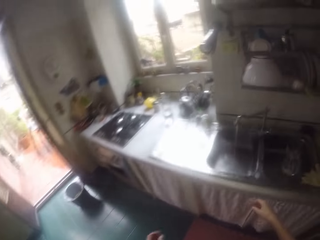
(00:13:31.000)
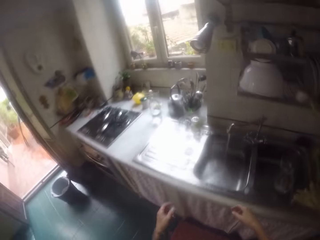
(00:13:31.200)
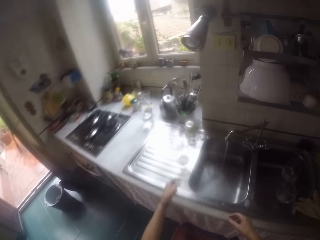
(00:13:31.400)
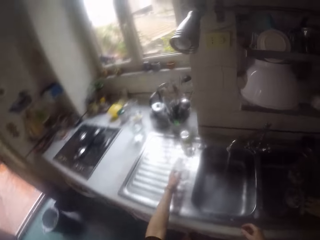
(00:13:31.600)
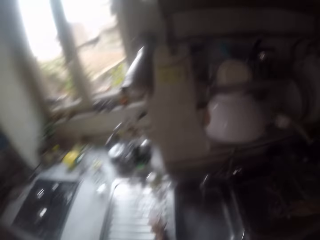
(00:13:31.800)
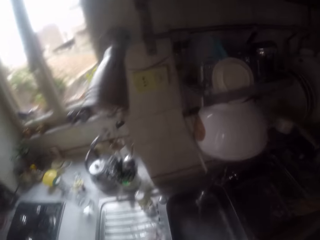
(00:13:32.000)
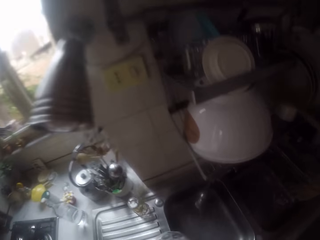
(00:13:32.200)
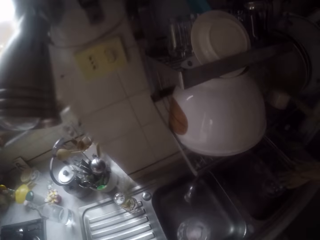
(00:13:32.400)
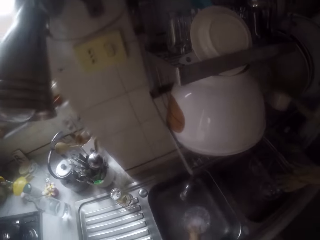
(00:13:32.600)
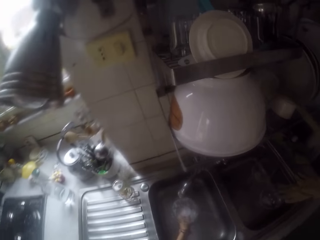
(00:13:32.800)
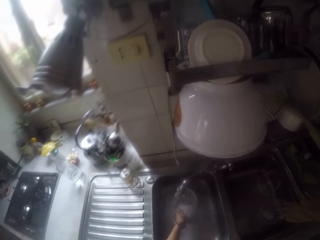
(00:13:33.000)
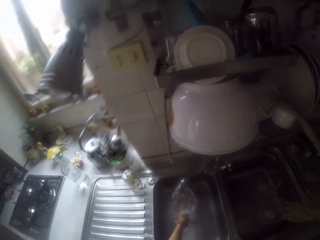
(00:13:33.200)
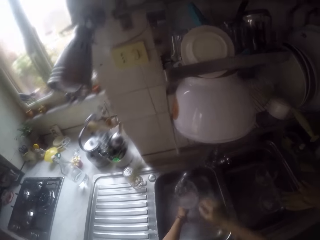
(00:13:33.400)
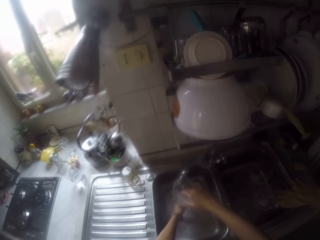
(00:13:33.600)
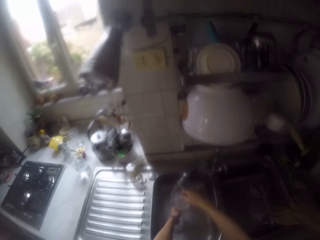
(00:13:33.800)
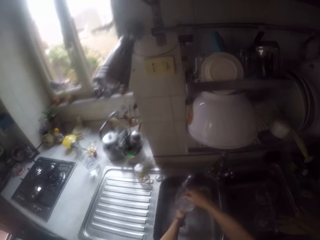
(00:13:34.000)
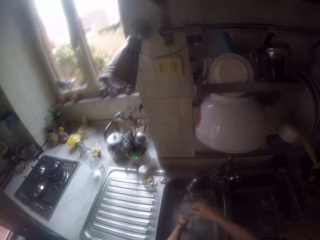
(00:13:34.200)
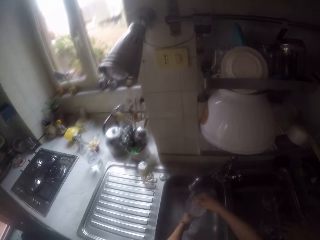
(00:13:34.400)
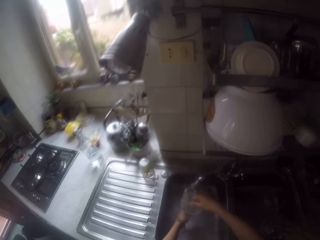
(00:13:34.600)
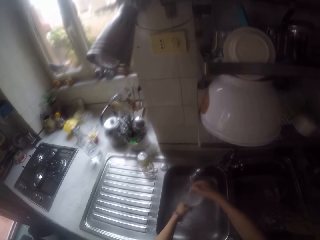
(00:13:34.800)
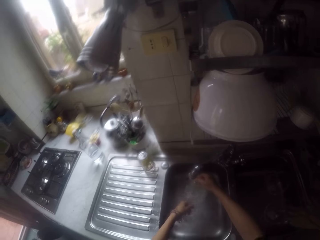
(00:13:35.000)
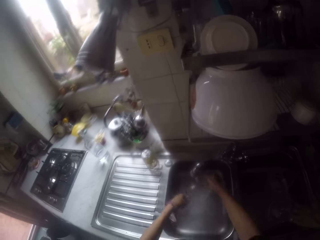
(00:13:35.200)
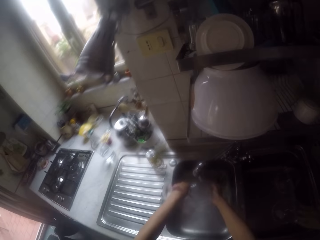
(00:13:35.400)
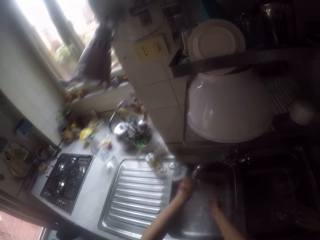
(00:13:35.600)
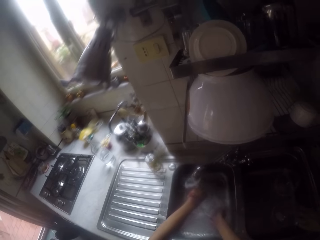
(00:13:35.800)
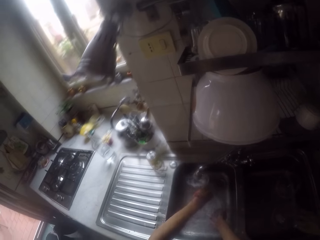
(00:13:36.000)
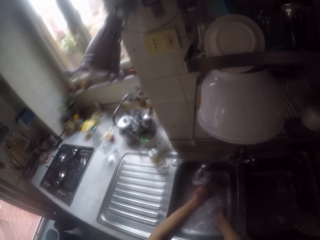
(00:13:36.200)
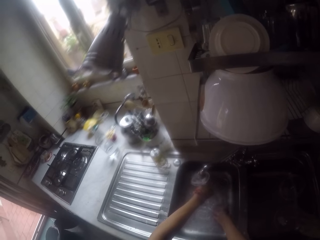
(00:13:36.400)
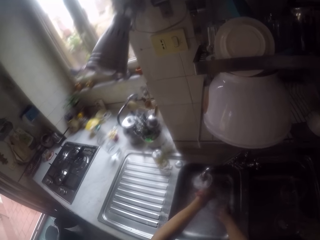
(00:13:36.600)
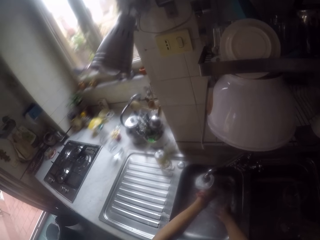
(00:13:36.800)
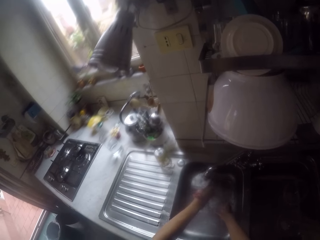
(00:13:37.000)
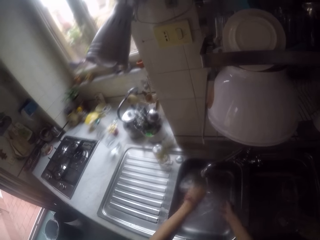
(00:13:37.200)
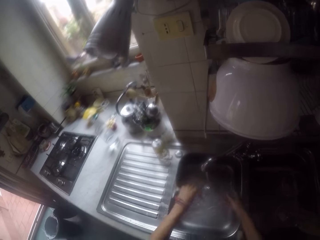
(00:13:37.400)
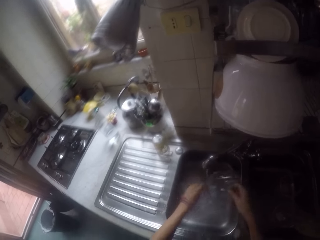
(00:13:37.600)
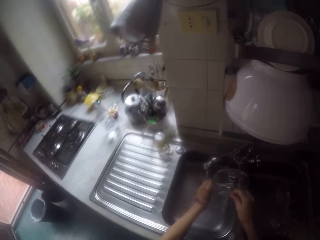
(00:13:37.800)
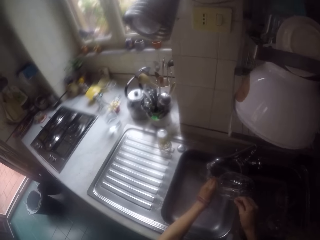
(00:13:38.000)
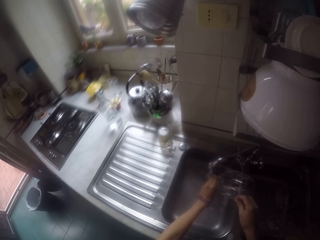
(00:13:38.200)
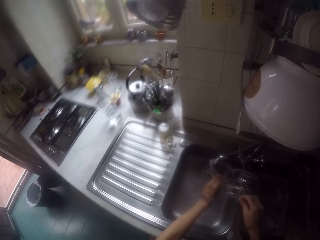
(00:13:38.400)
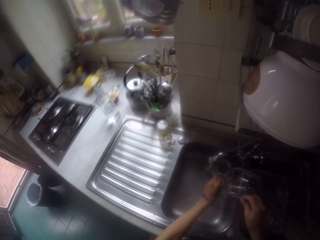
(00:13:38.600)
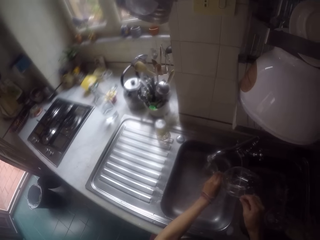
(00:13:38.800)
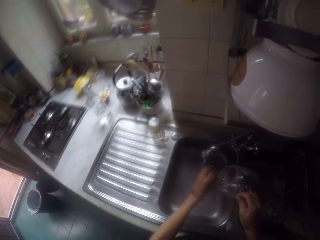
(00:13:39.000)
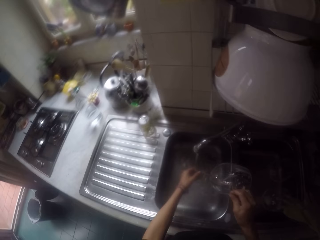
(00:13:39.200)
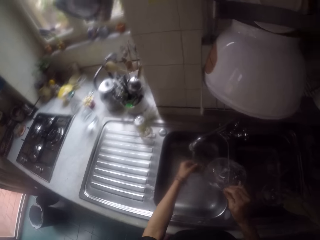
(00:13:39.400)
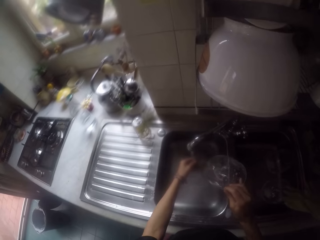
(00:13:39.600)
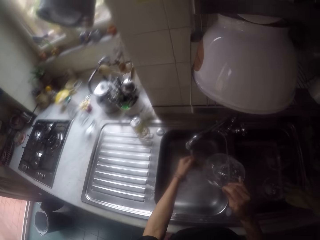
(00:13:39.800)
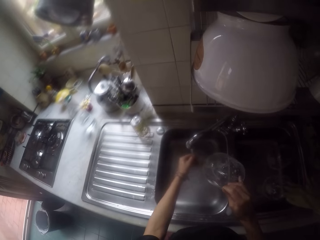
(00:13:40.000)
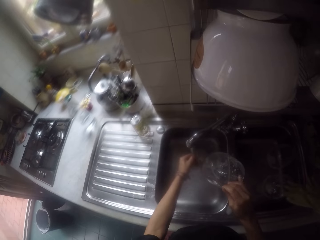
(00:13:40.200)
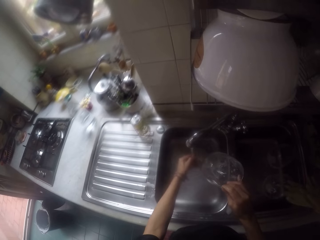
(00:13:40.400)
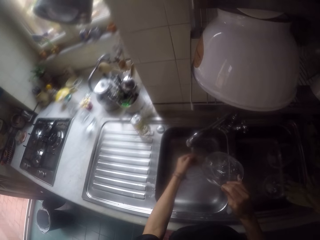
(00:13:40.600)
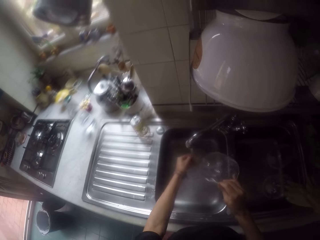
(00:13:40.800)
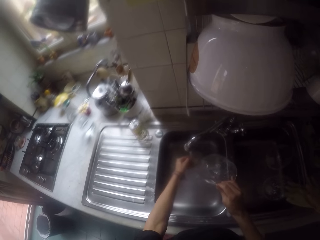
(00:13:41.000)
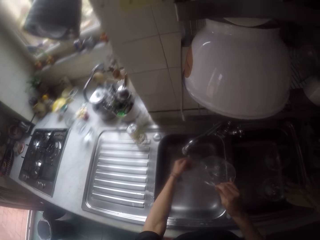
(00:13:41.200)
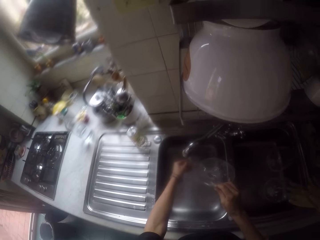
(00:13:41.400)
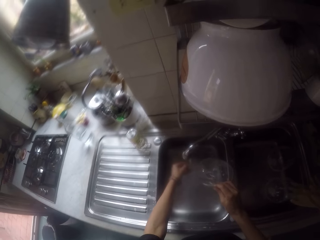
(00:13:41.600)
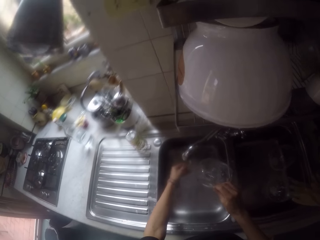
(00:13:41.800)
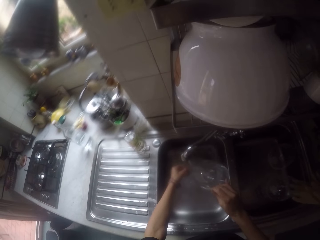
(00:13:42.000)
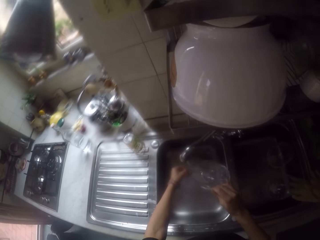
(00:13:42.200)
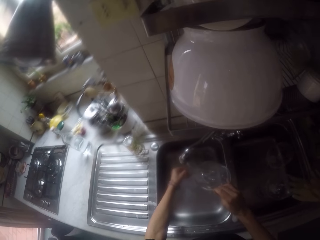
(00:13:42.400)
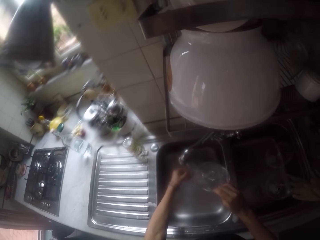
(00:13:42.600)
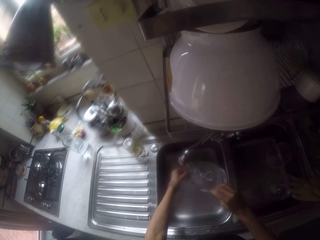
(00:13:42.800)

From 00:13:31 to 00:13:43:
The camera wearer picks up a glass from the sink. They rinse the glass with the tap water.

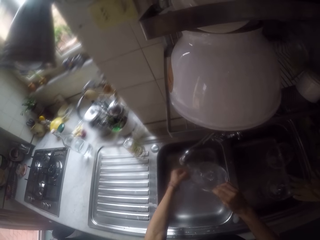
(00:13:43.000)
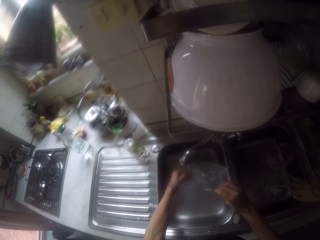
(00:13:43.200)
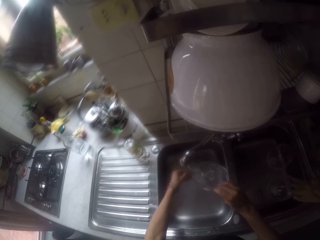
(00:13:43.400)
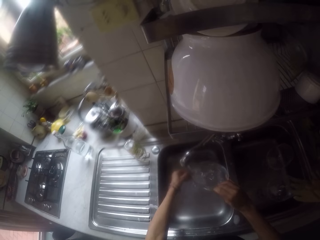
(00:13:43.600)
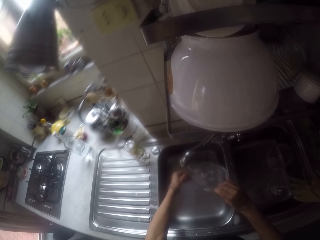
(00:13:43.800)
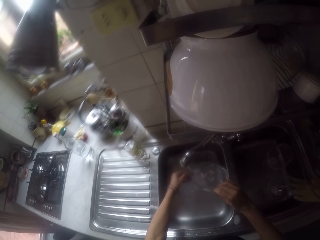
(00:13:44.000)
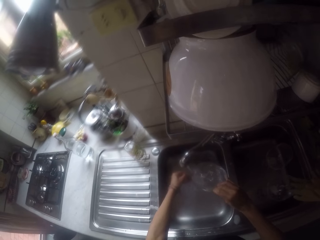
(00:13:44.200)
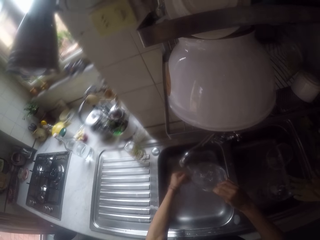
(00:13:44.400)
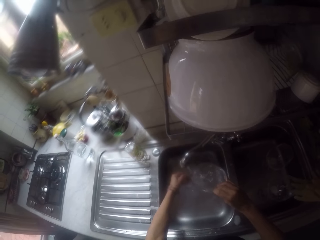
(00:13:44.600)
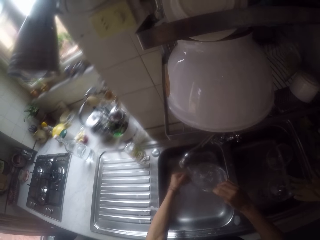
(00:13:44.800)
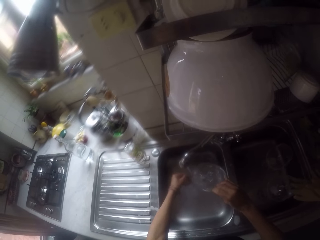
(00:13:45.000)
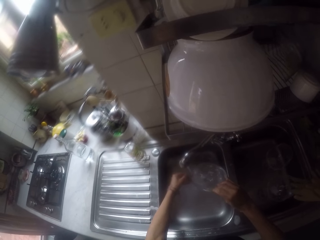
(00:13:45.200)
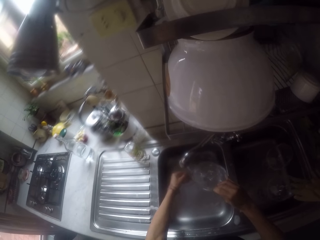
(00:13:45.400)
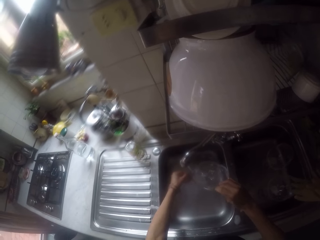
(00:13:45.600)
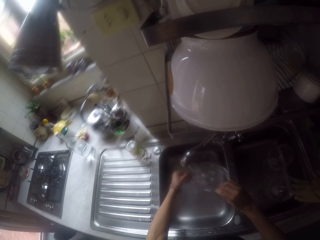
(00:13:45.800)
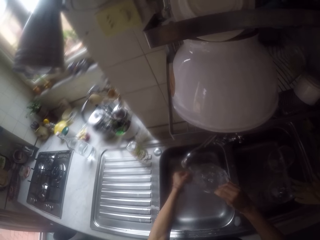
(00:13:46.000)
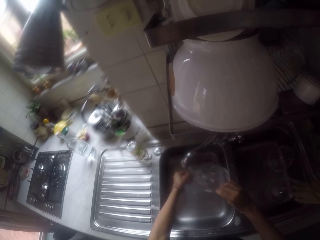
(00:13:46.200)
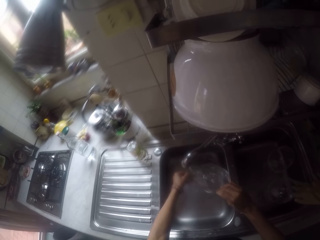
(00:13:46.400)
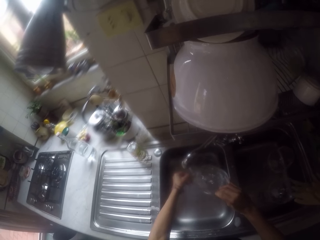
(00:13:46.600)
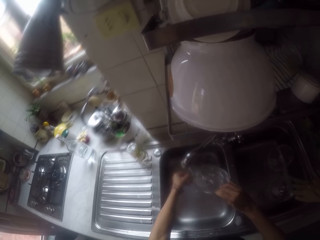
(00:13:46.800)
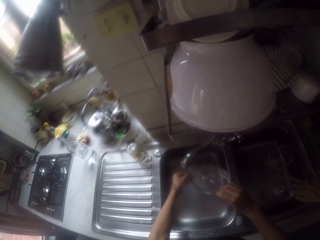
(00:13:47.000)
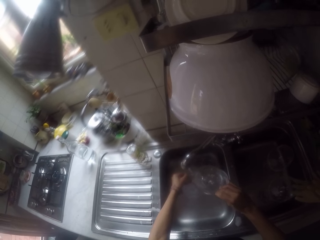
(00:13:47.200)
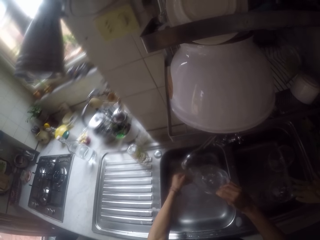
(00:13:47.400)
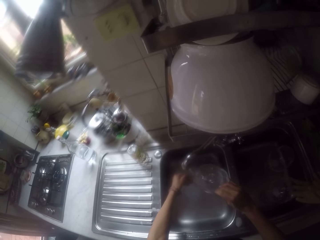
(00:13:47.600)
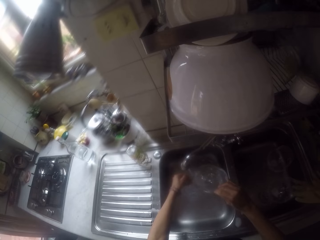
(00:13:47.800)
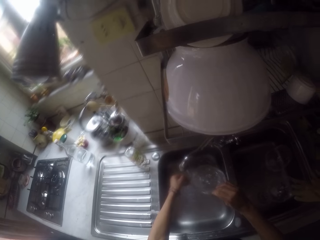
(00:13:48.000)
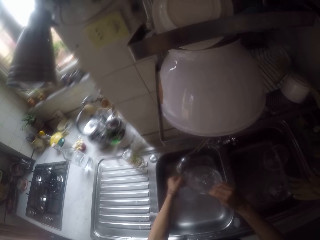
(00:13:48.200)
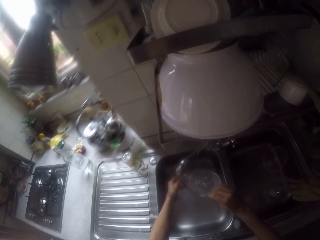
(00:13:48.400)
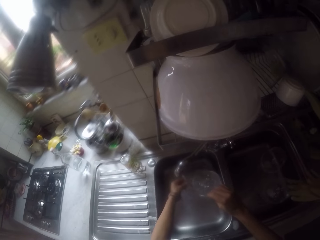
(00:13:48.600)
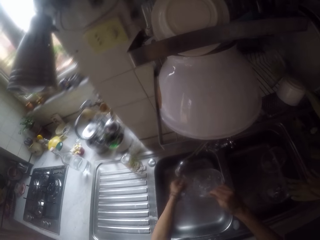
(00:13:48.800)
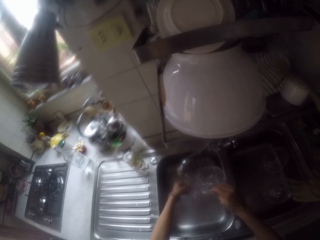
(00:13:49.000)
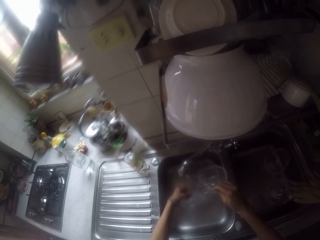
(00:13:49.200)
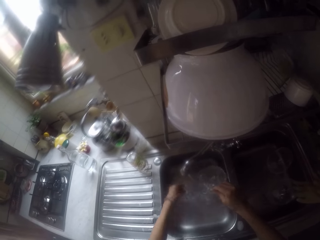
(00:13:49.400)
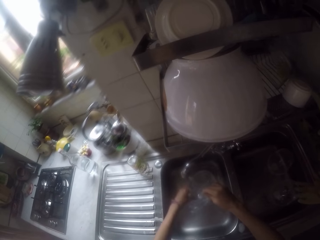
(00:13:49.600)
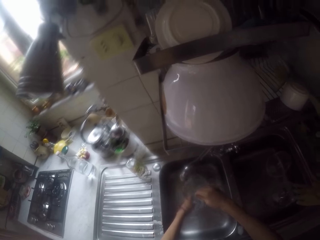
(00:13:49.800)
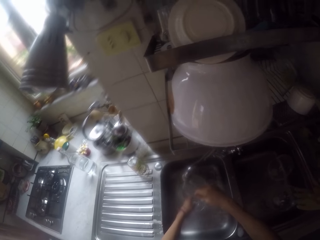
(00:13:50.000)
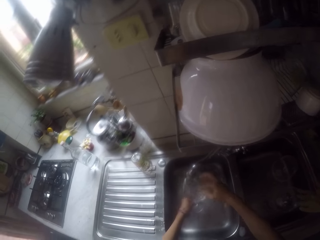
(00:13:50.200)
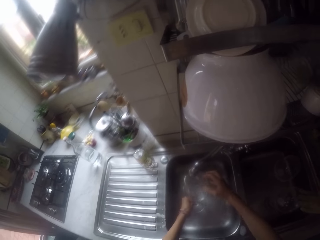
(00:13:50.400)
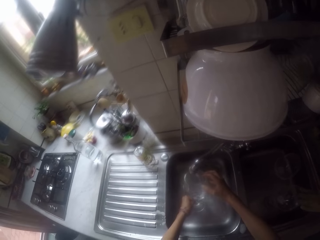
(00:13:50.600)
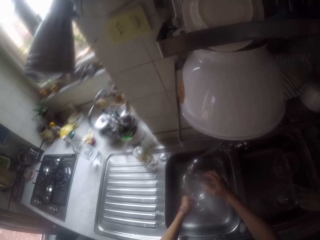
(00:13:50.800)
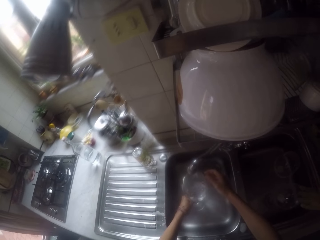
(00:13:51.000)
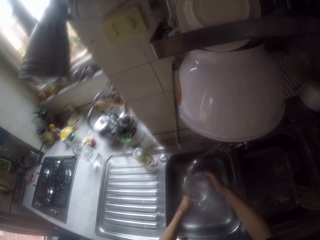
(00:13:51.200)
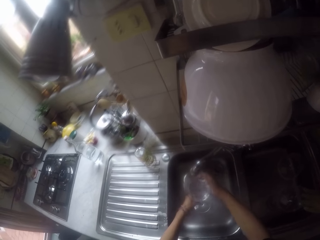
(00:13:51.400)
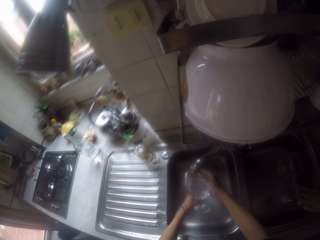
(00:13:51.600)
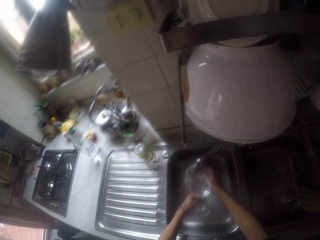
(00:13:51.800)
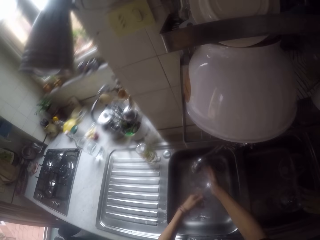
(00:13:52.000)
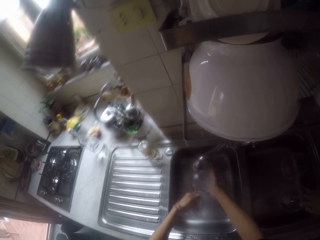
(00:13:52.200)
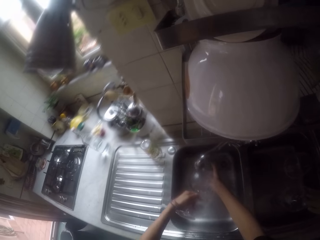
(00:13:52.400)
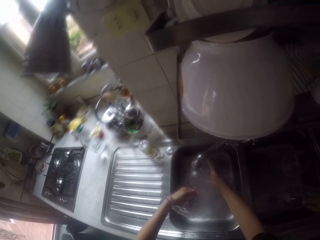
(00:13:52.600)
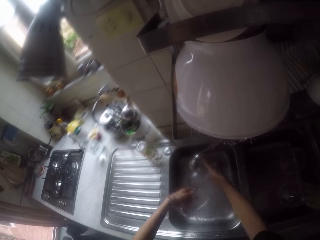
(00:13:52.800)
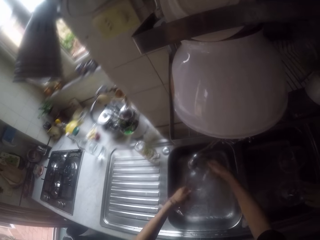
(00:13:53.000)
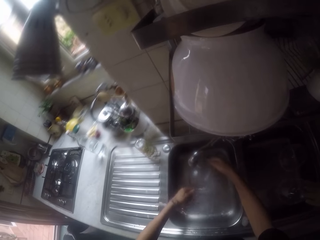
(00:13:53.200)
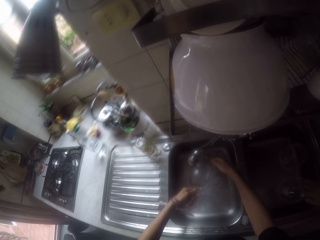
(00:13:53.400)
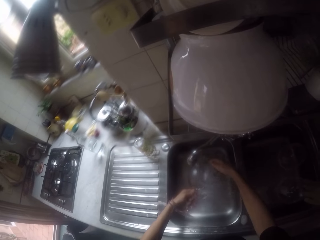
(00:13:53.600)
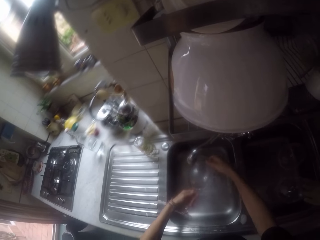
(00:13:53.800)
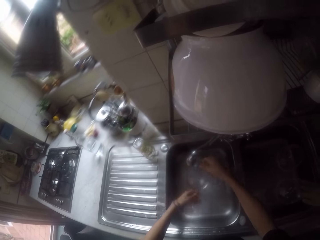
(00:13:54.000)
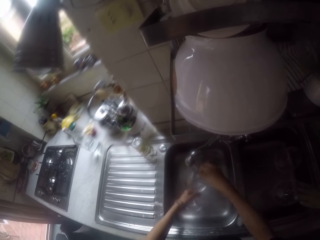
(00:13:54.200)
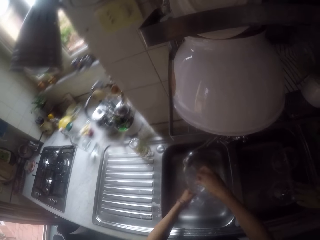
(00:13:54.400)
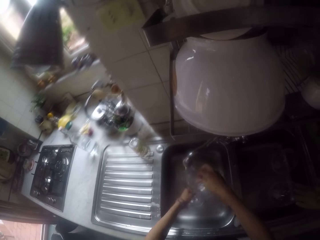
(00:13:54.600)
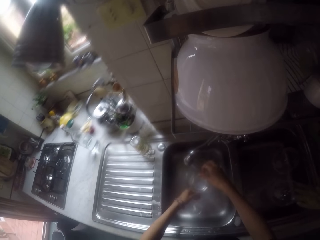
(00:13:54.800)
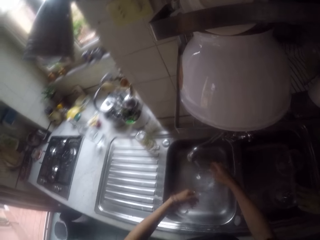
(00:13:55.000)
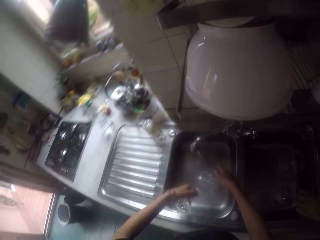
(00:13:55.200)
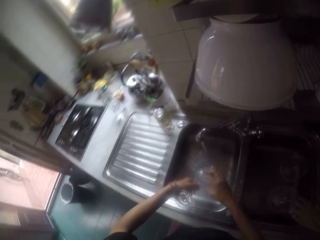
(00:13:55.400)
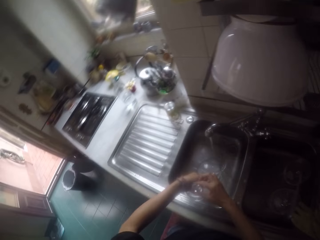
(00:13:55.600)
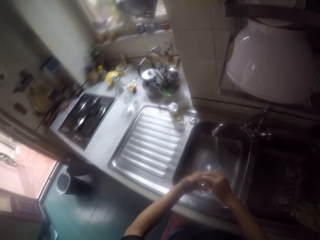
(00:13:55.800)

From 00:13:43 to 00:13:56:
The camera wearer washes the glass.
